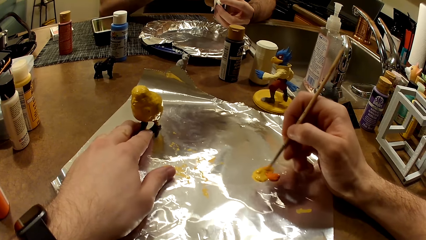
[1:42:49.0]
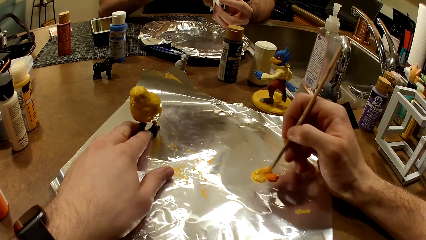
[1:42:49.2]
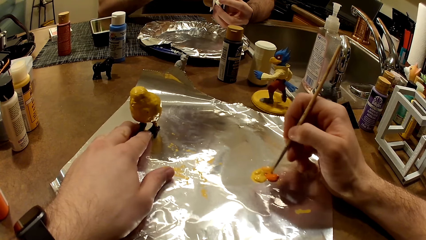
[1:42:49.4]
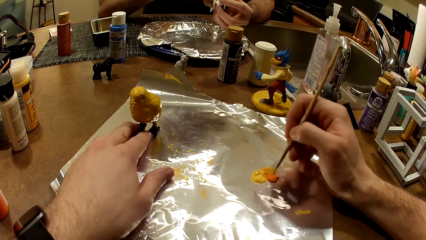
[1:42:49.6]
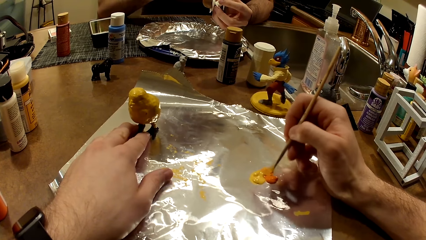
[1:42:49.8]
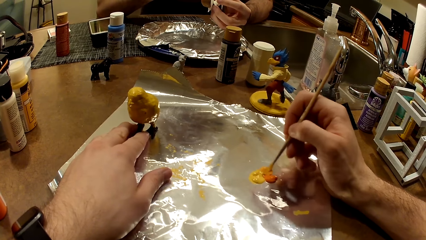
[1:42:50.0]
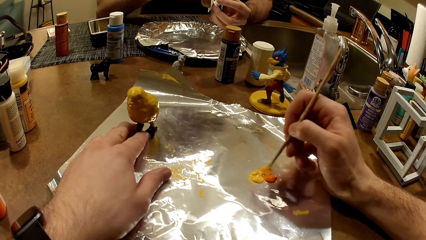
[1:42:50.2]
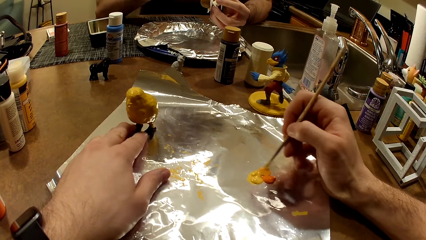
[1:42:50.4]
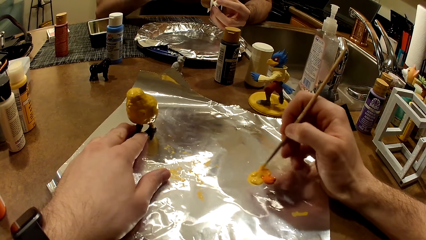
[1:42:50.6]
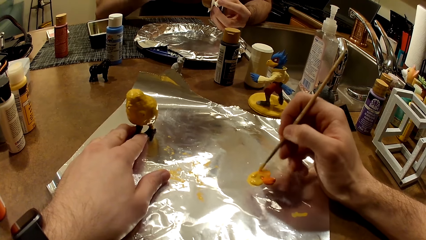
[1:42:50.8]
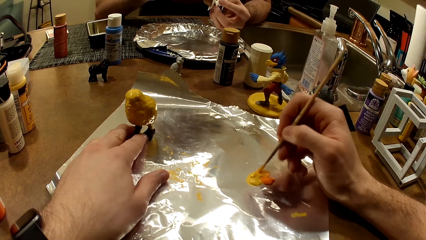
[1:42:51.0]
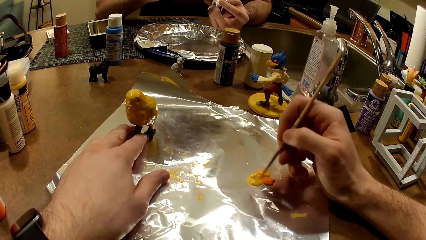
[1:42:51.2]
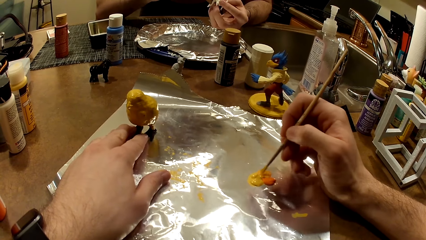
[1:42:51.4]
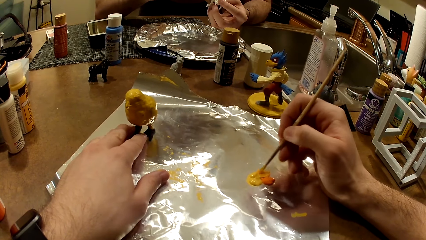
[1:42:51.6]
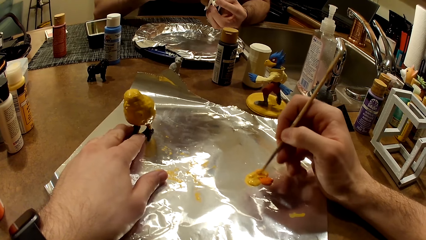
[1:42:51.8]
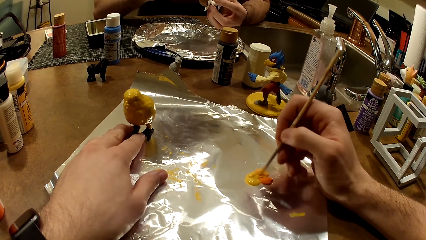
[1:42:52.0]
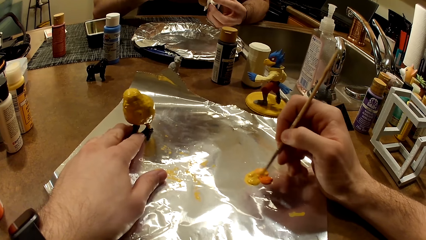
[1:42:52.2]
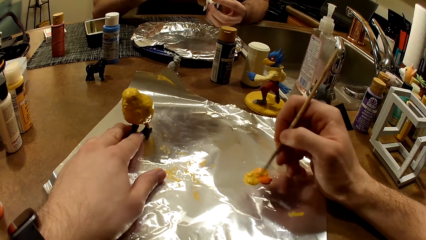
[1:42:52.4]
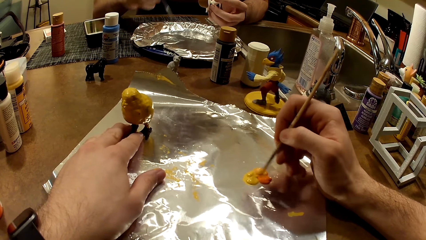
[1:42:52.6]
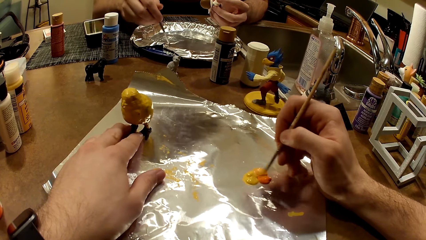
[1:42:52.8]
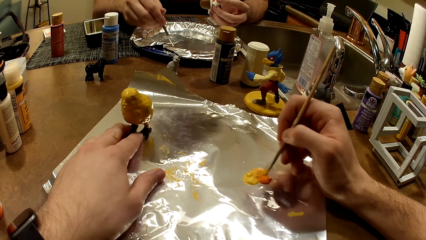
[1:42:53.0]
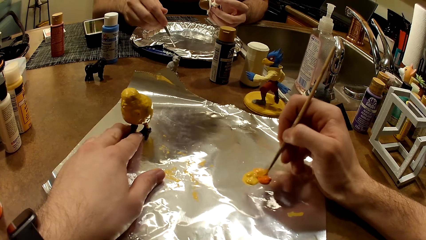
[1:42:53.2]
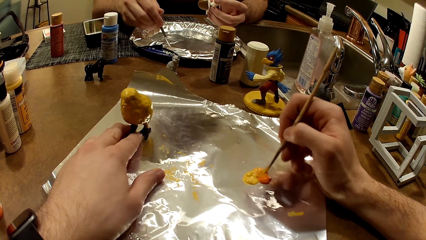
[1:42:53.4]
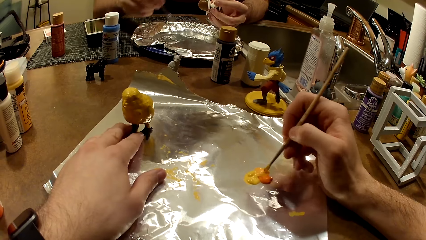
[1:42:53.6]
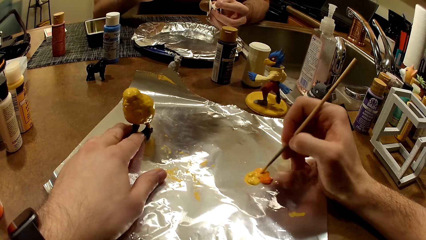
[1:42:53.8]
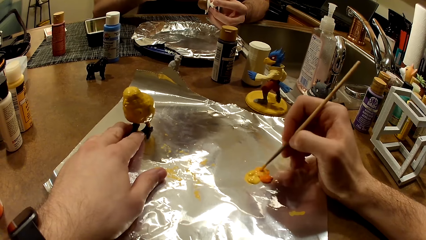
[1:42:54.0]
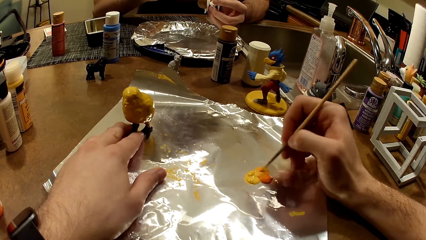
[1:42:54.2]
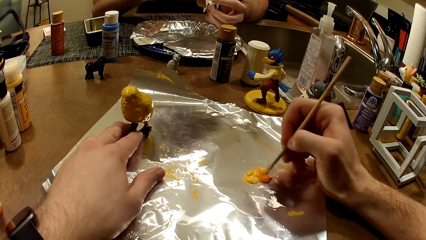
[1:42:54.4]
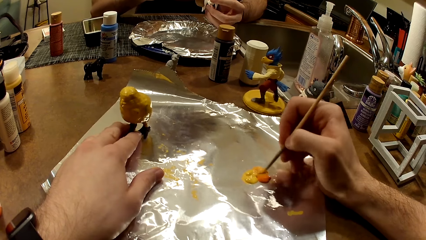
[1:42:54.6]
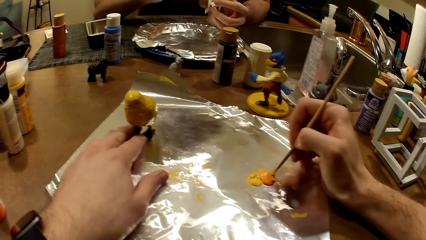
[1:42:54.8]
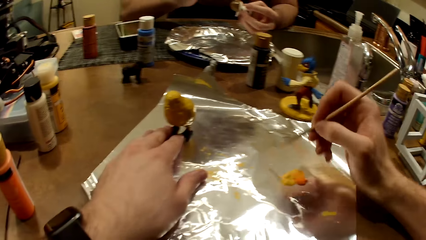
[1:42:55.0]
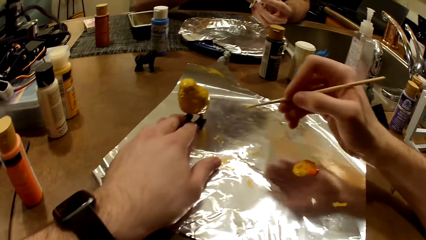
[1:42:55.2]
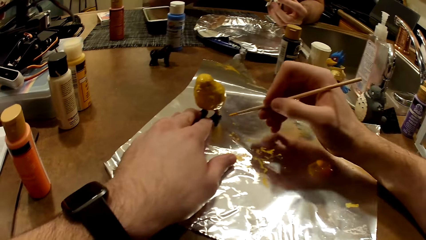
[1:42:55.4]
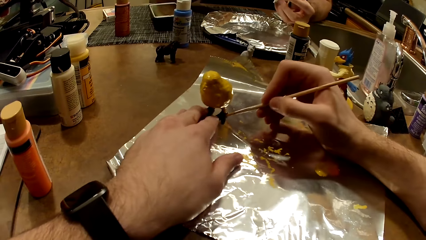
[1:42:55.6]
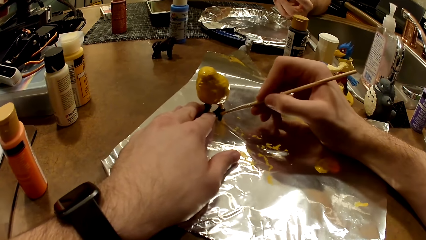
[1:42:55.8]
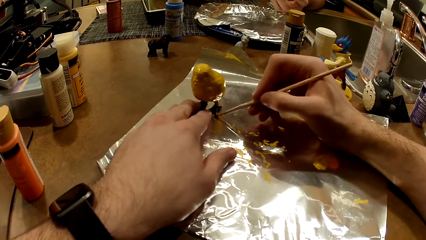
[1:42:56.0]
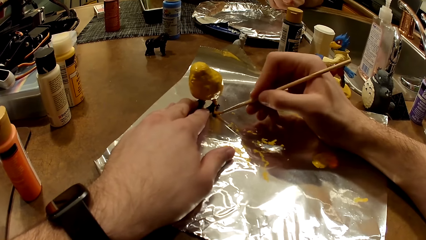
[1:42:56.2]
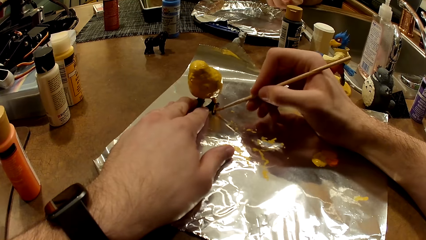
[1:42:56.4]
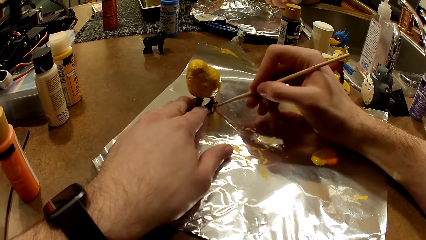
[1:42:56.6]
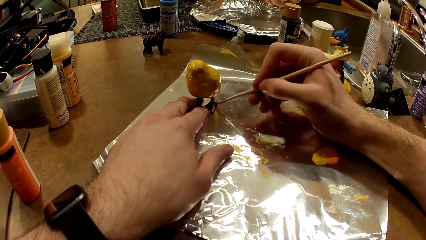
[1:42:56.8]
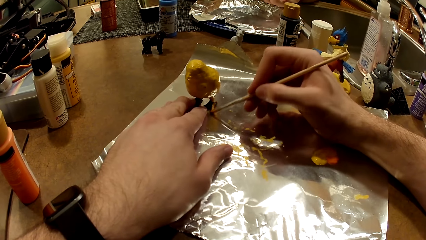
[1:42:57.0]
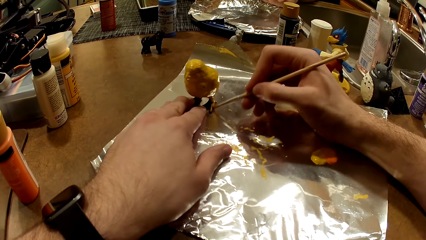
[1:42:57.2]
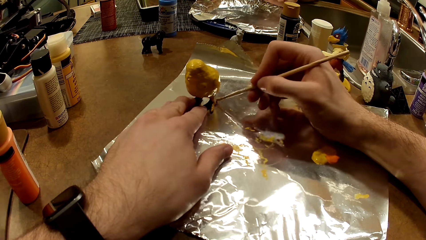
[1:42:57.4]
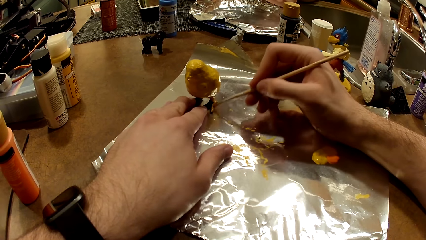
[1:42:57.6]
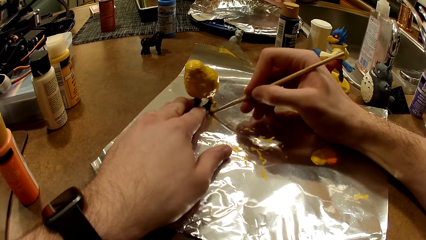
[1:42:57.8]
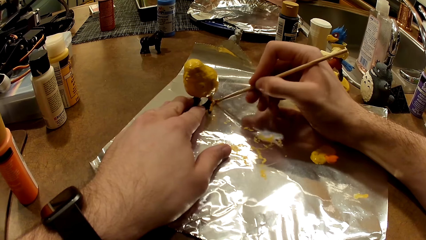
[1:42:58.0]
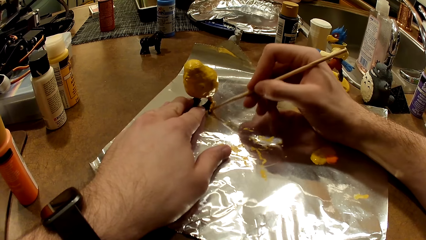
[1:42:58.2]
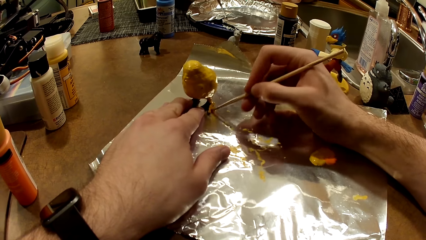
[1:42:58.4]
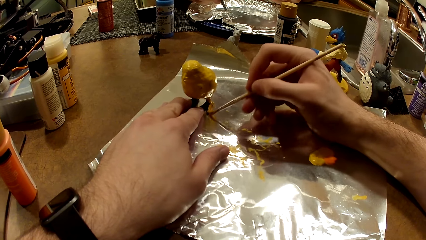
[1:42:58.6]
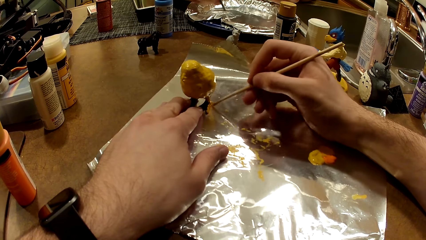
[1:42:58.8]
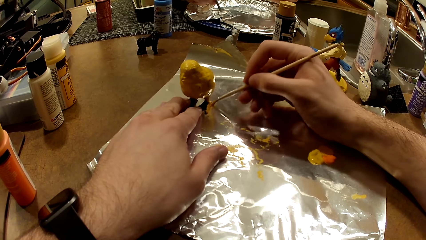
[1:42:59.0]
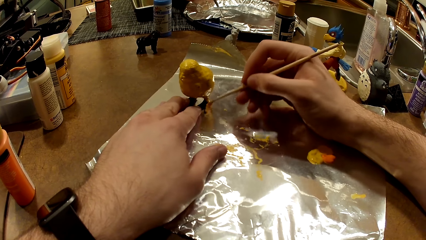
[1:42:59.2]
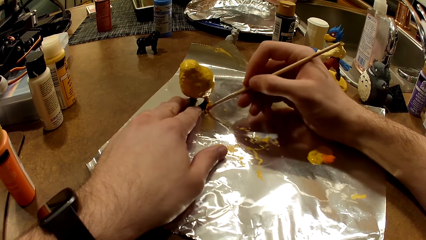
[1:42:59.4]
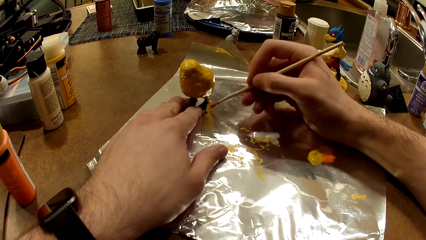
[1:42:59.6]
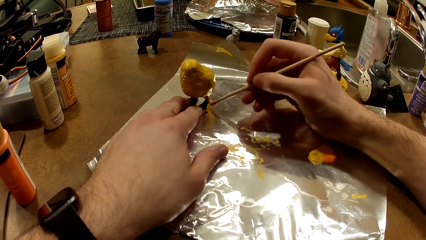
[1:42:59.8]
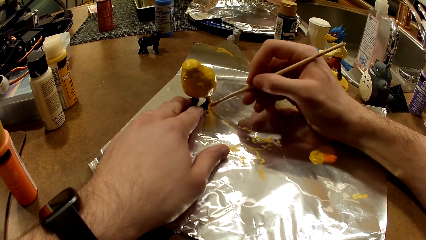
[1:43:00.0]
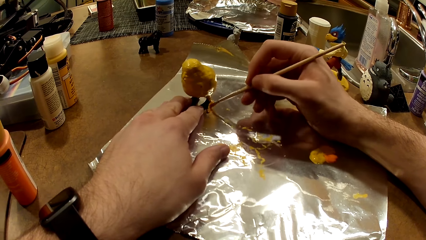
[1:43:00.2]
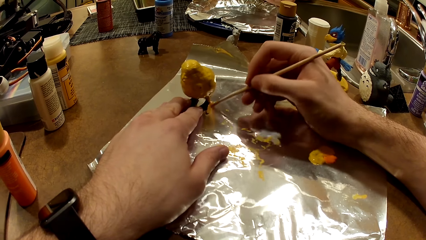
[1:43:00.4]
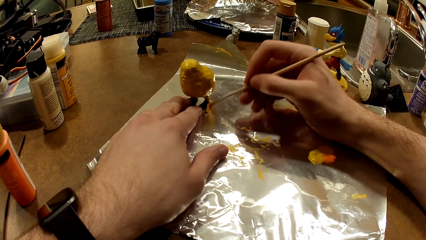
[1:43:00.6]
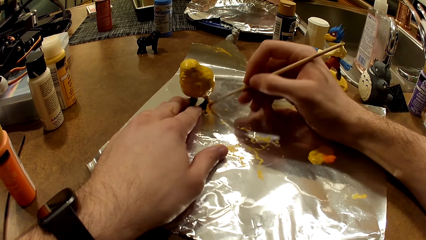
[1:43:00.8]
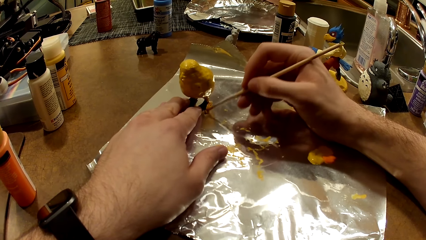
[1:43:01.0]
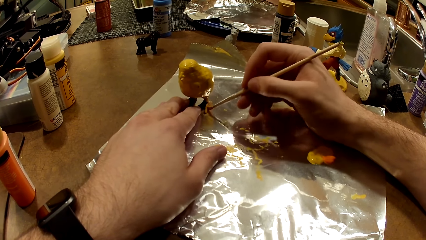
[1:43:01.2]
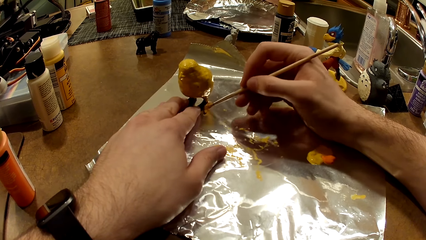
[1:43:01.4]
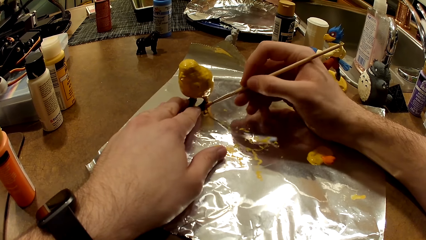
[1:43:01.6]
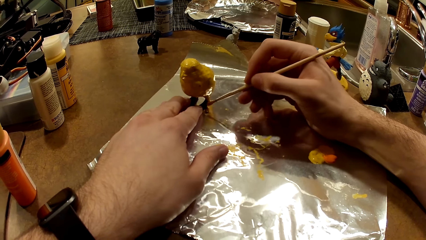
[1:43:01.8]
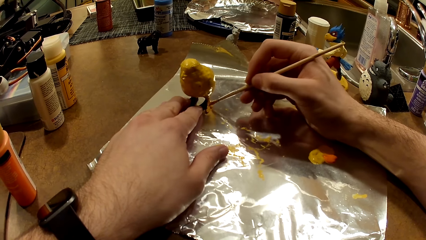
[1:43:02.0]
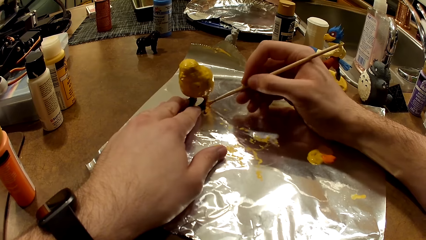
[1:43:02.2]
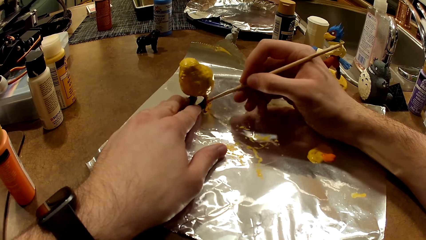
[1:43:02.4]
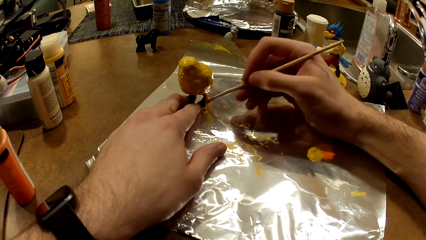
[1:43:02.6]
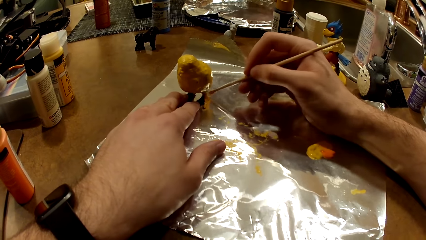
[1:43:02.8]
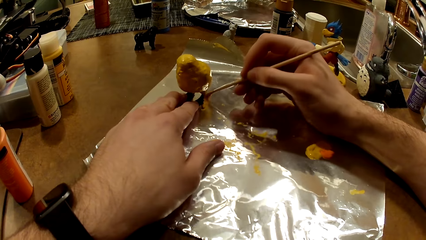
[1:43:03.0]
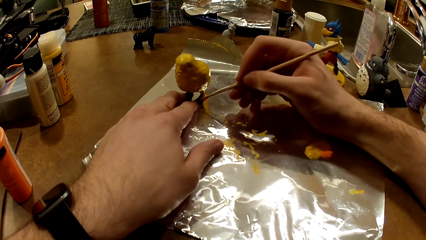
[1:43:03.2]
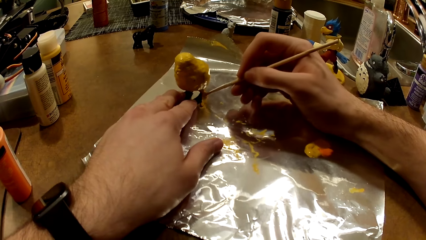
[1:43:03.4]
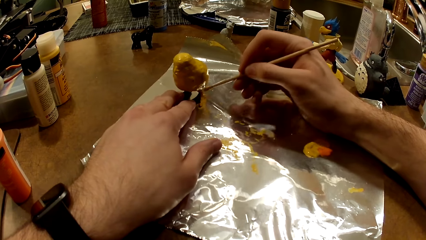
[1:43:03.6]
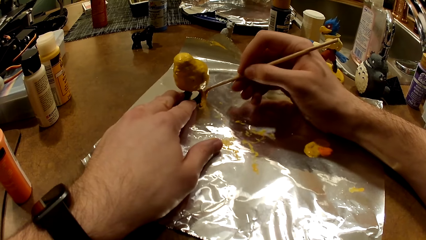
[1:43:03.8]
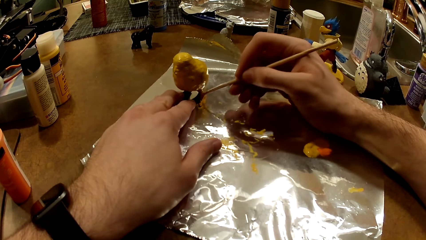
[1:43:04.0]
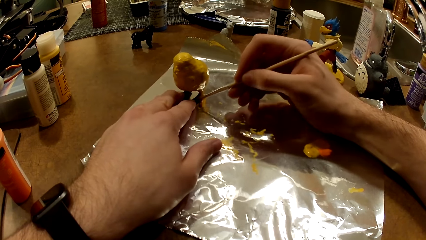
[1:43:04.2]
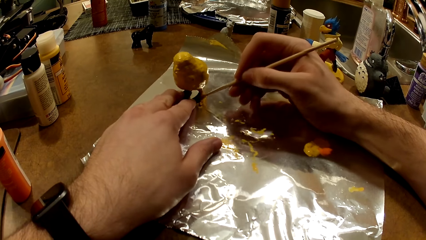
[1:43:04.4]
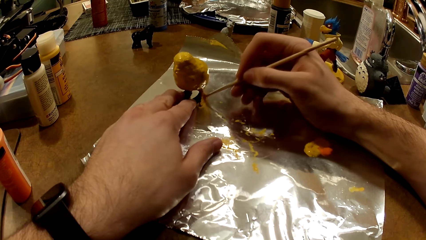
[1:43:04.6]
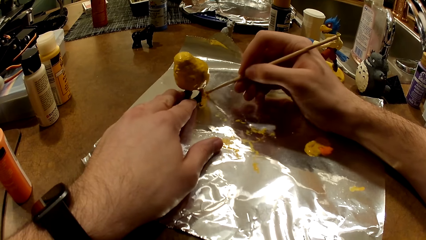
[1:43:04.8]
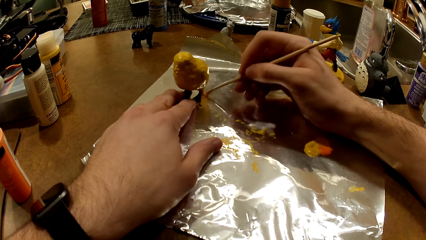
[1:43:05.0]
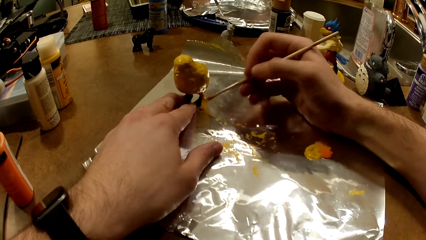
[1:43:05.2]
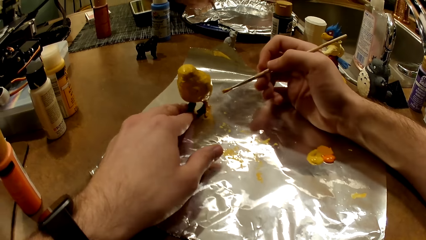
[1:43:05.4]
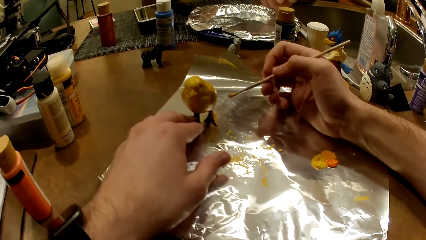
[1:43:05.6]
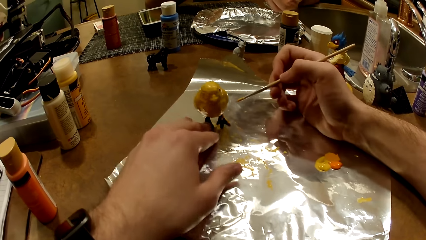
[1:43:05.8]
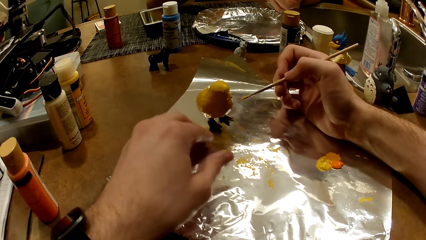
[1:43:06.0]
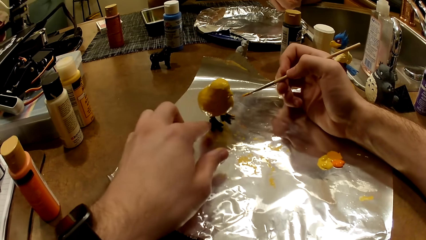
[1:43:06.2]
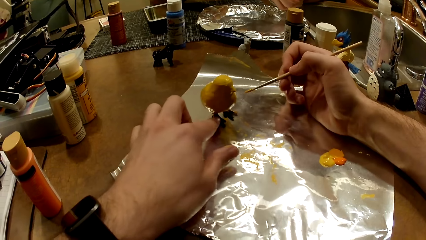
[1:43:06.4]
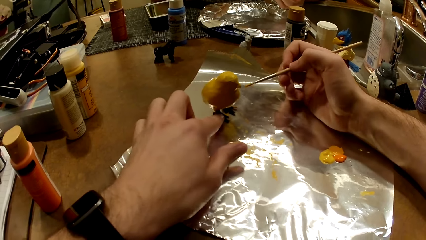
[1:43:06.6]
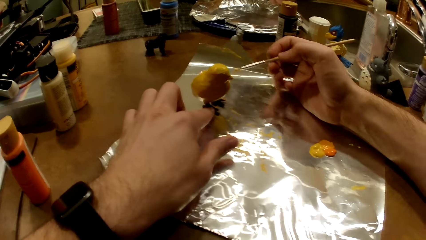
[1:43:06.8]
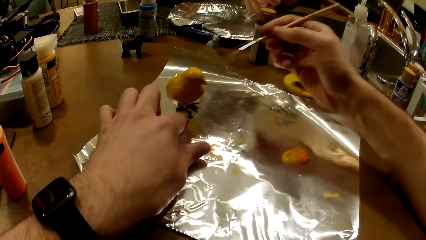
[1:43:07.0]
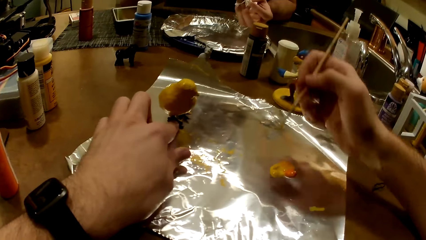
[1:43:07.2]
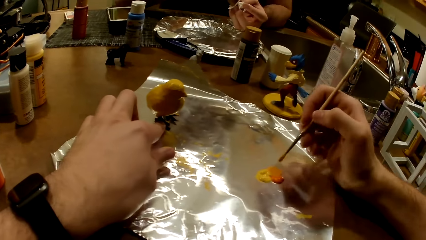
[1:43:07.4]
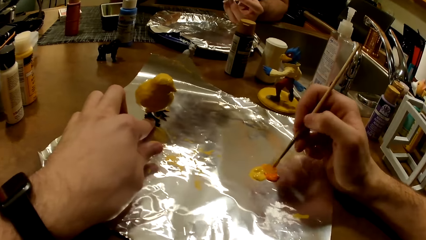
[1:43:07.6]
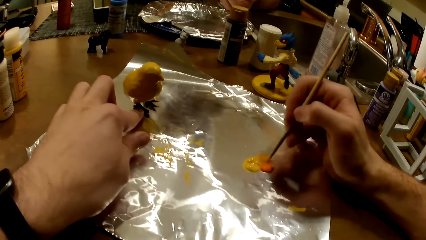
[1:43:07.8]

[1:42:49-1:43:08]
The man stirs the mixture of paints in the tray. The man paints the figurine. The camera wearer paints the leg of the bird figurine with a painting brush. The man stirs the mixture of paints in the tray. The man stirs the mixture of paints. He stirs the mixture of paints again. The camera wearer turns the bird figurine around with his left hand. He holds the bird figurine in place with his left hand. The man paints the figurine.
